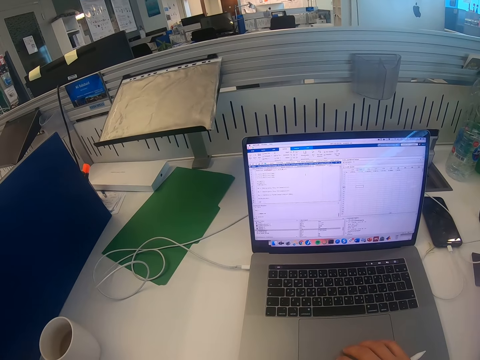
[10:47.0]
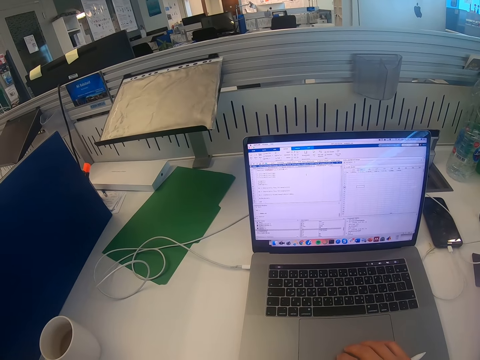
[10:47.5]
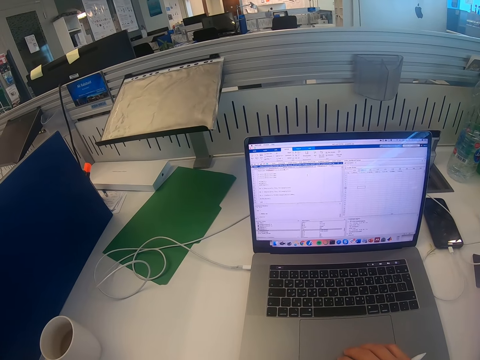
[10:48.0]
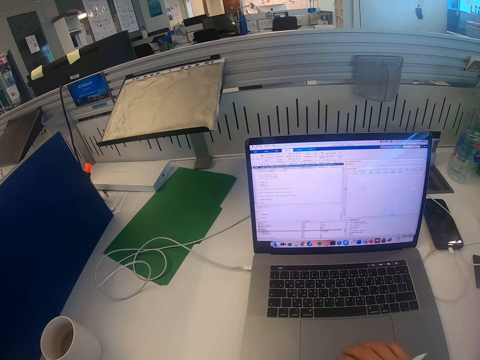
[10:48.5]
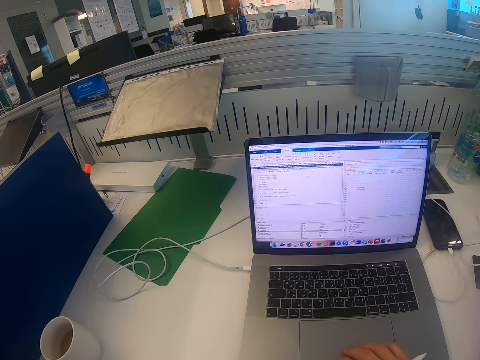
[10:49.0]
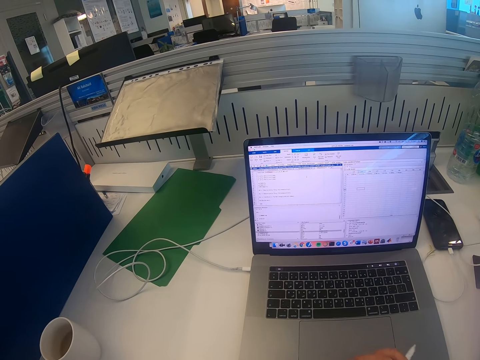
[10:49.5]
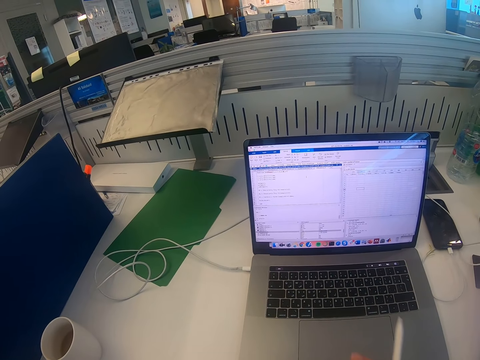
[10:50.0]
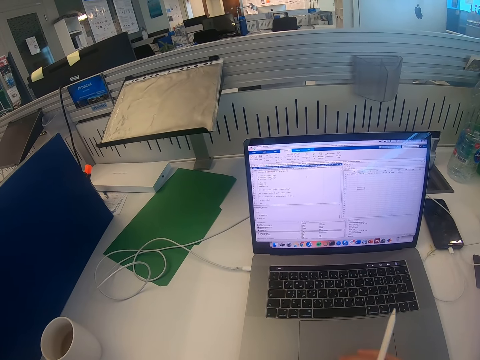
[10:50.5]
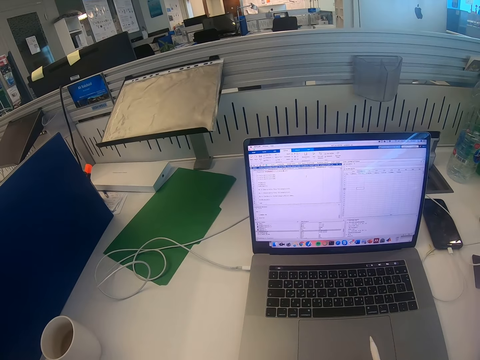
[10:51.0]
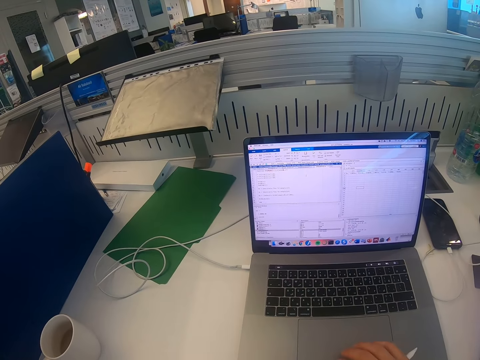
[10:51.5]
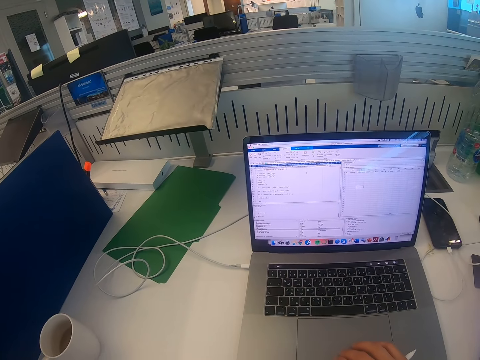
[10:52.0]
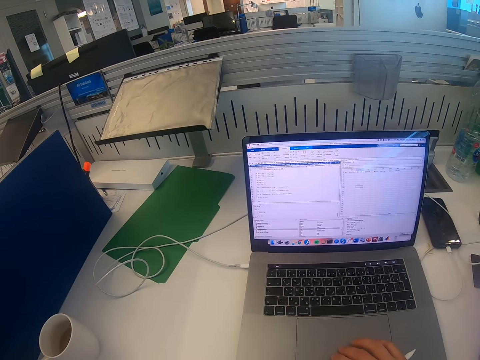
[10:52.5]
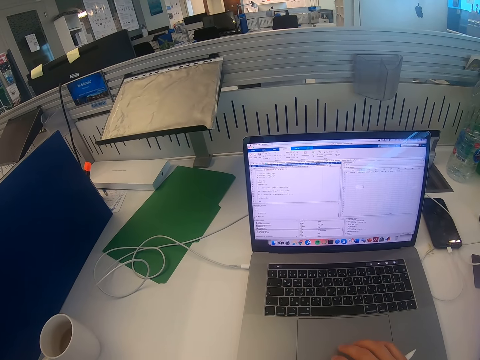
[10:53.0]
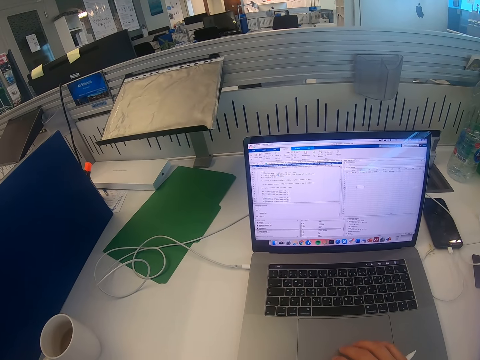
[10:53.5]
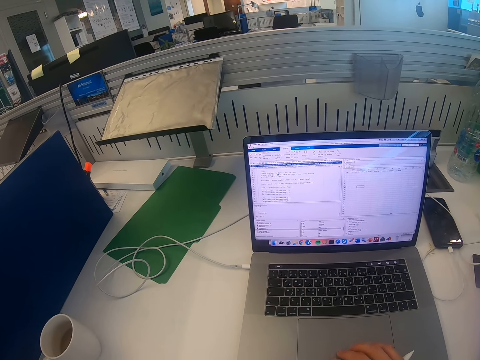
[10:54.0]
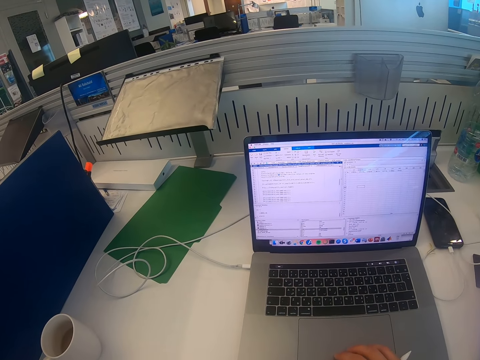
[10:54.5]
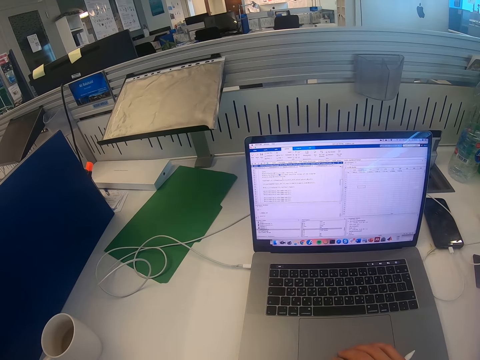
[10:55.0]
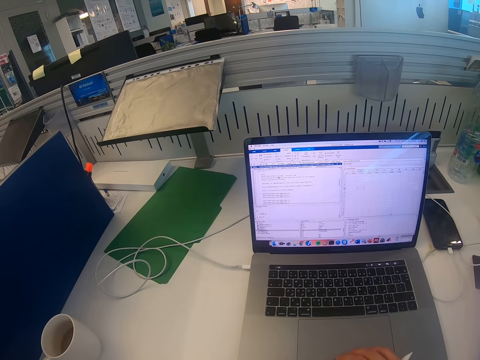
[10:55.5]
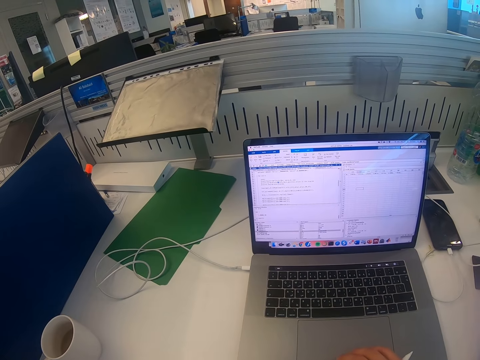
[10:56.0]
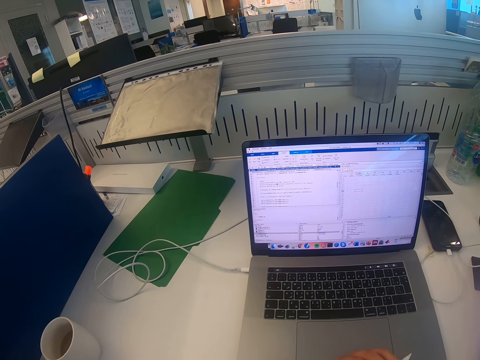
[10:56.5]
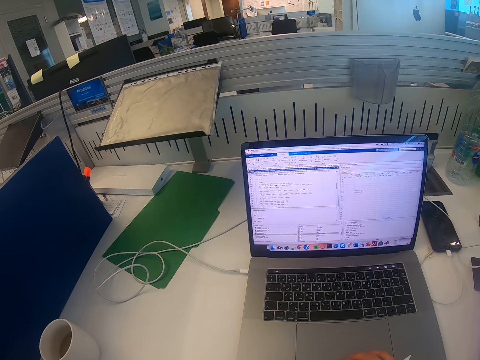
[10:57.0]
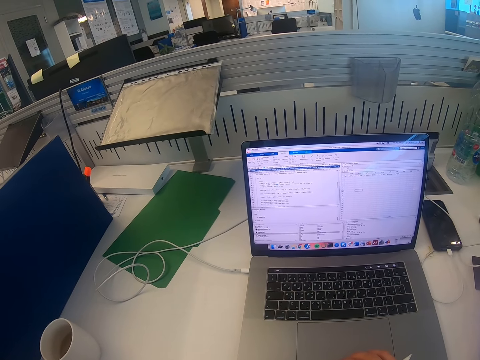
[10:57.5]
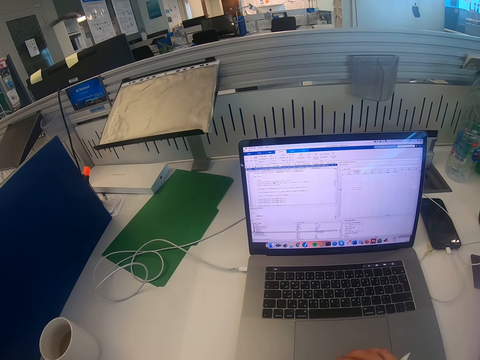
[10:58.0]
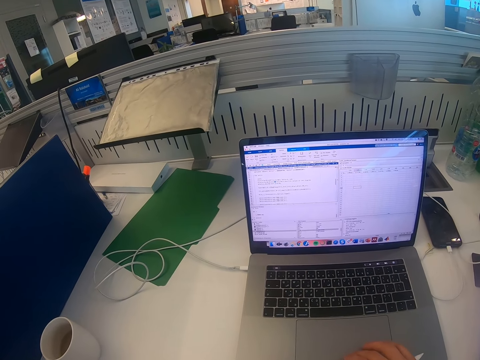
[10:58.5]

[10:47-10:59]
The camera wearer scrolls the laptop screen.

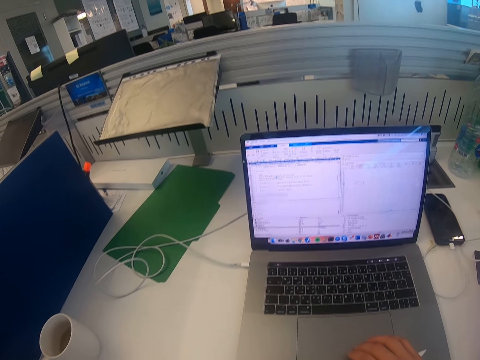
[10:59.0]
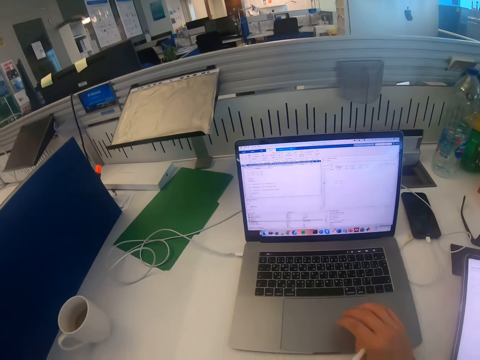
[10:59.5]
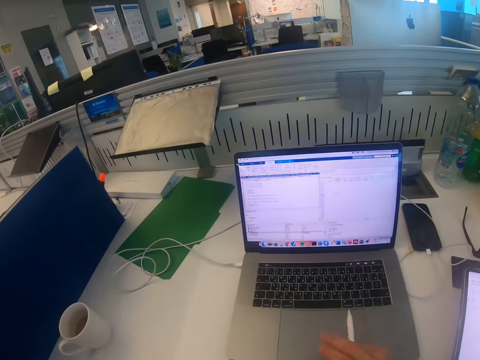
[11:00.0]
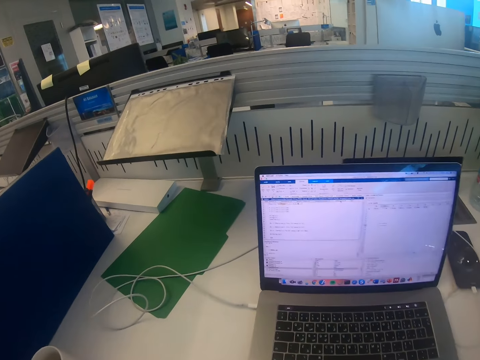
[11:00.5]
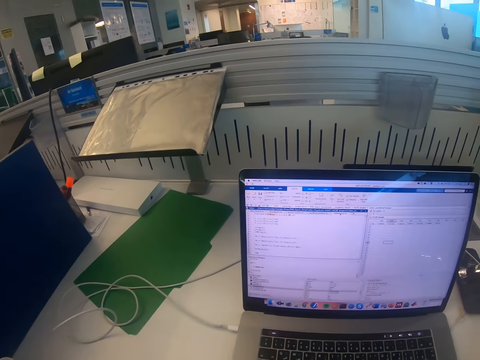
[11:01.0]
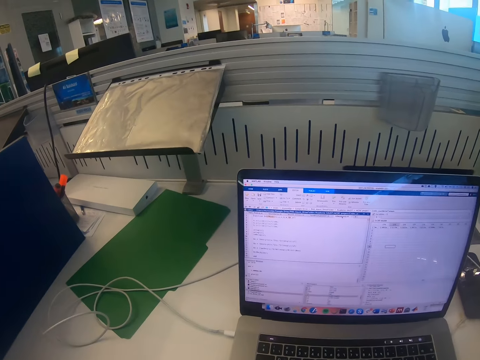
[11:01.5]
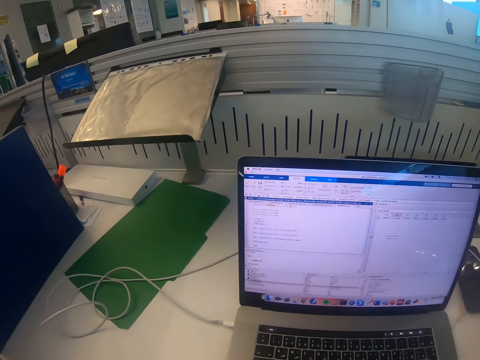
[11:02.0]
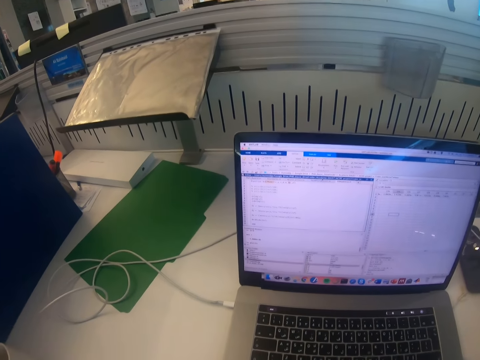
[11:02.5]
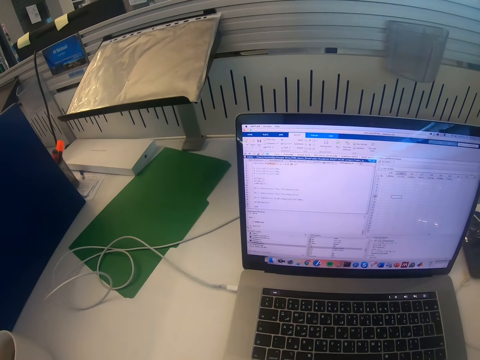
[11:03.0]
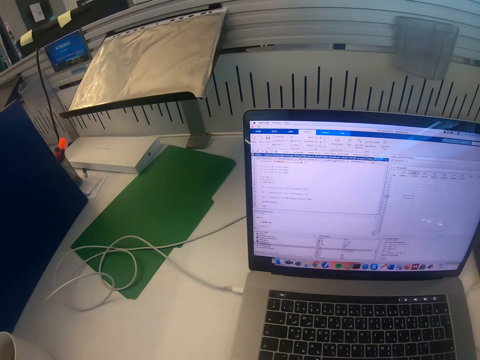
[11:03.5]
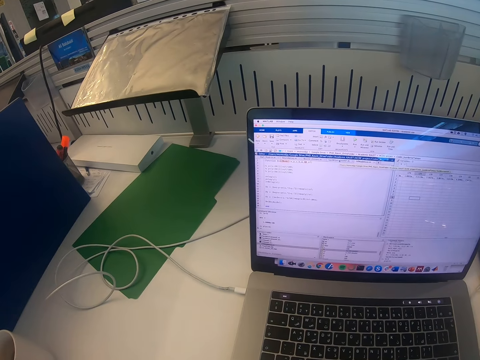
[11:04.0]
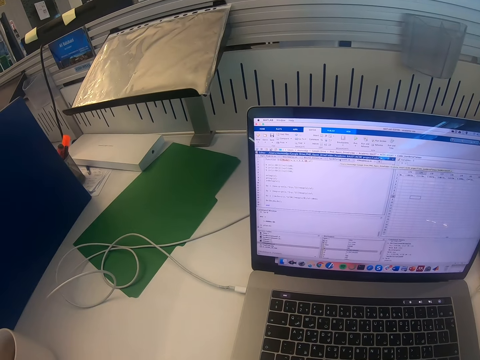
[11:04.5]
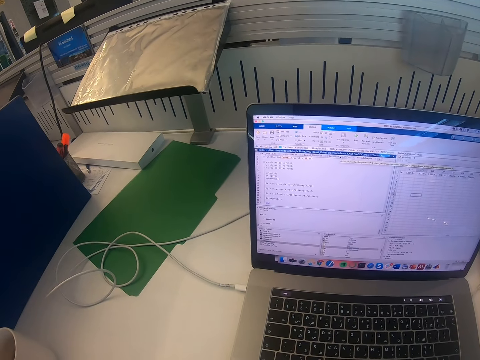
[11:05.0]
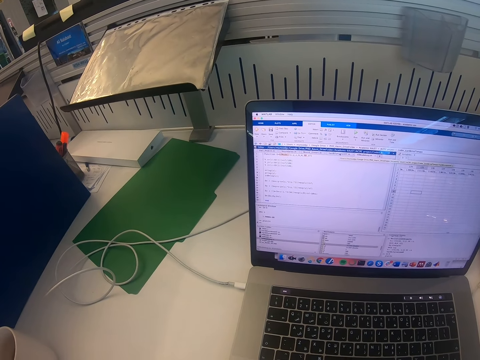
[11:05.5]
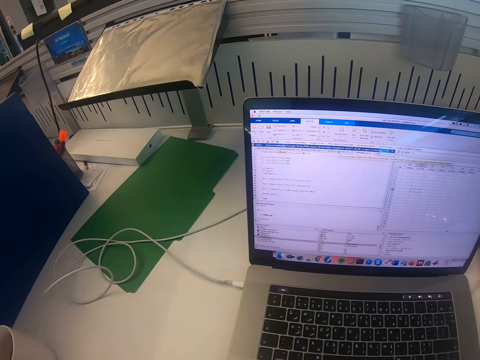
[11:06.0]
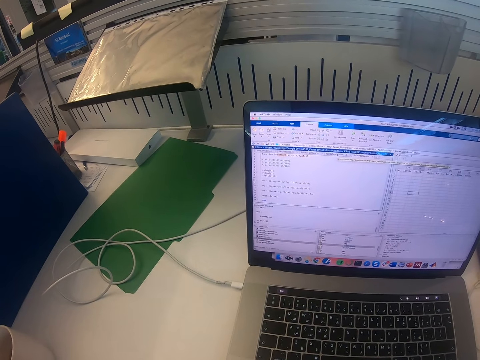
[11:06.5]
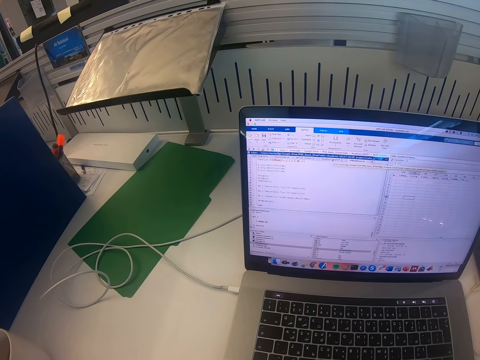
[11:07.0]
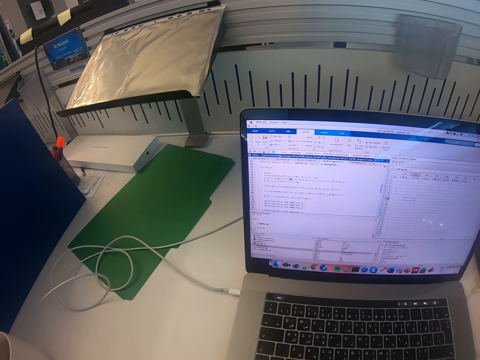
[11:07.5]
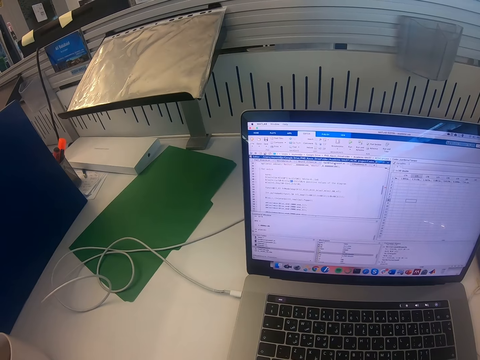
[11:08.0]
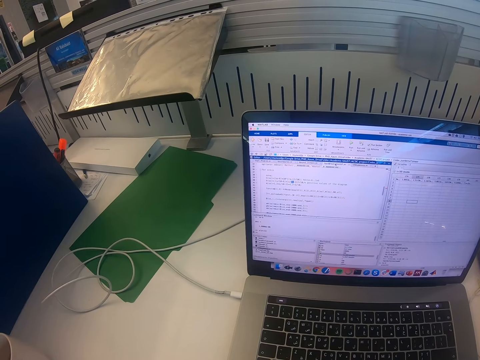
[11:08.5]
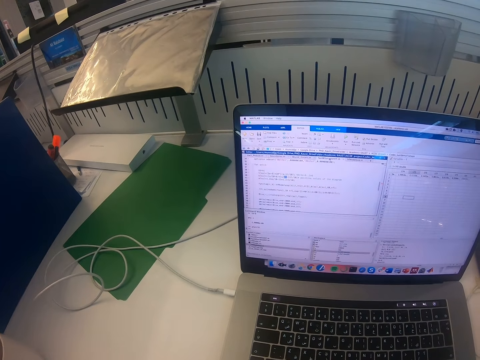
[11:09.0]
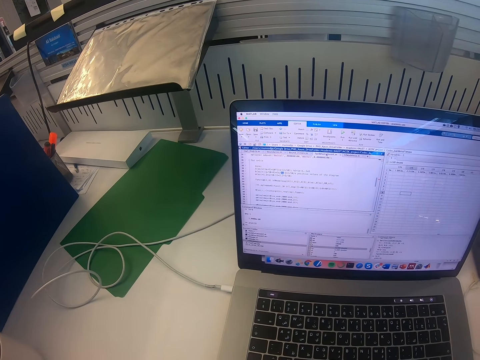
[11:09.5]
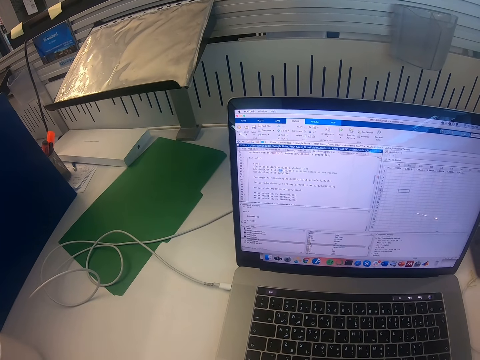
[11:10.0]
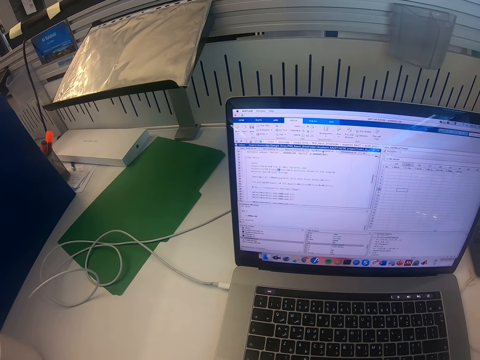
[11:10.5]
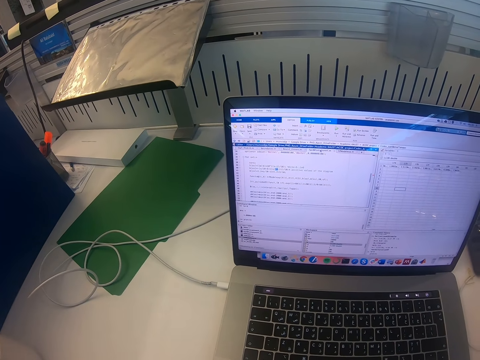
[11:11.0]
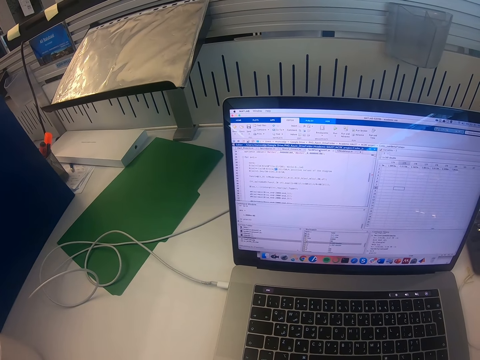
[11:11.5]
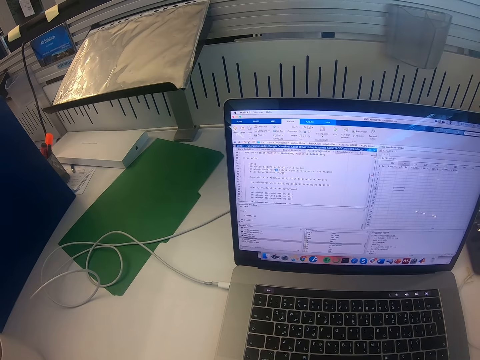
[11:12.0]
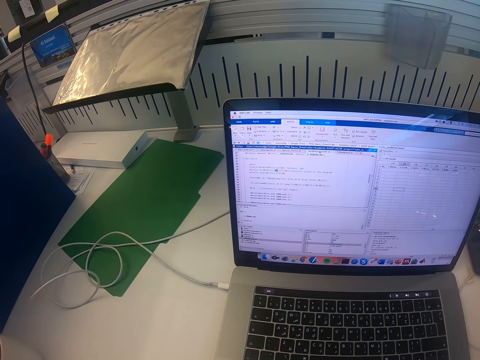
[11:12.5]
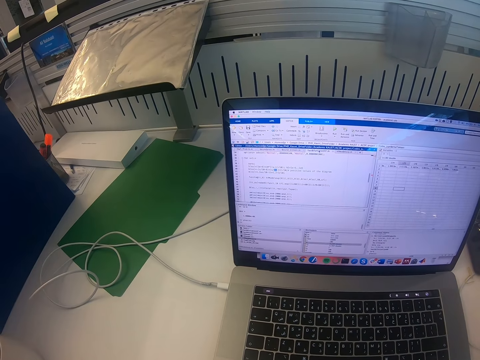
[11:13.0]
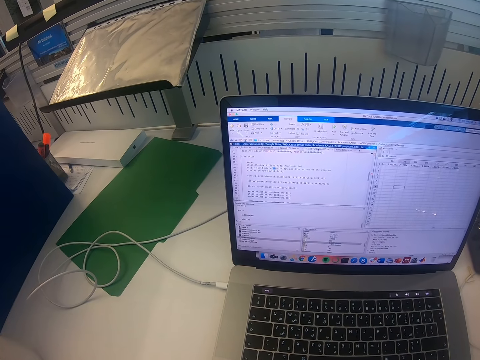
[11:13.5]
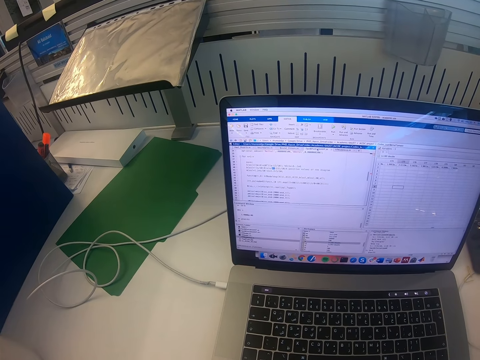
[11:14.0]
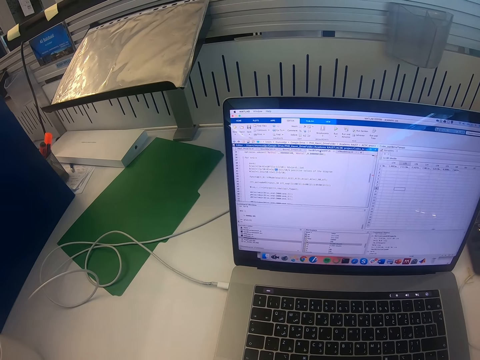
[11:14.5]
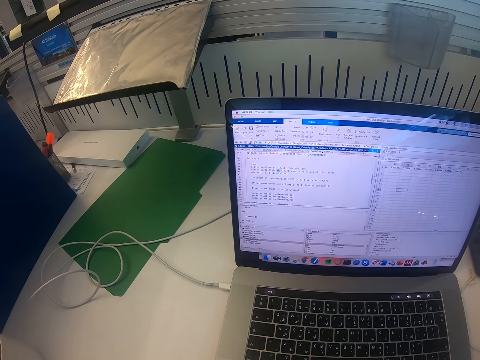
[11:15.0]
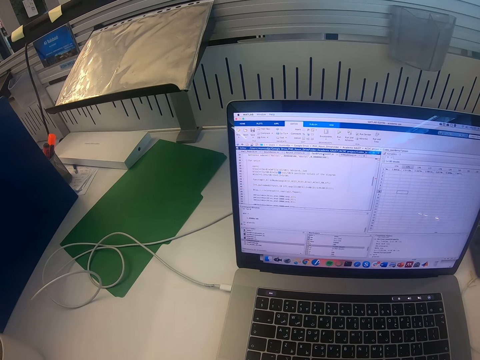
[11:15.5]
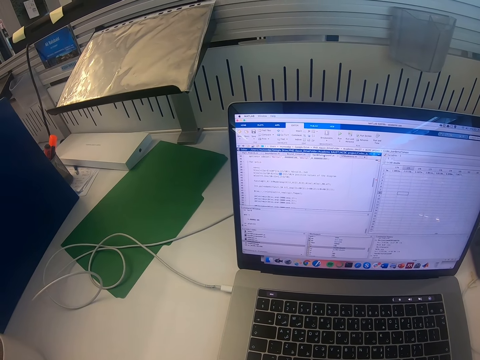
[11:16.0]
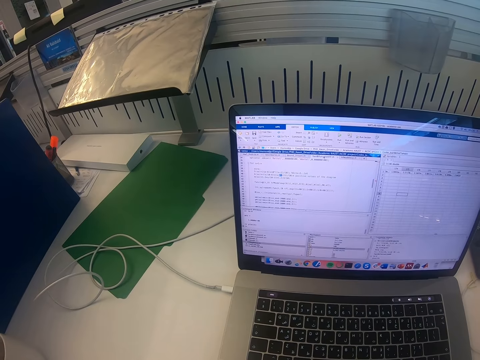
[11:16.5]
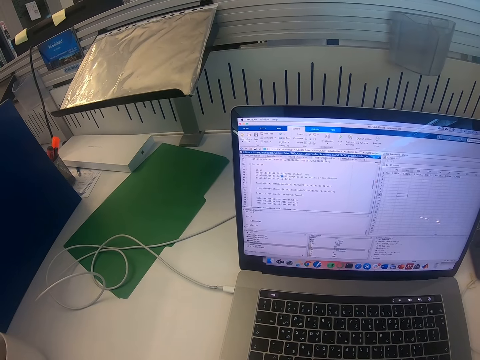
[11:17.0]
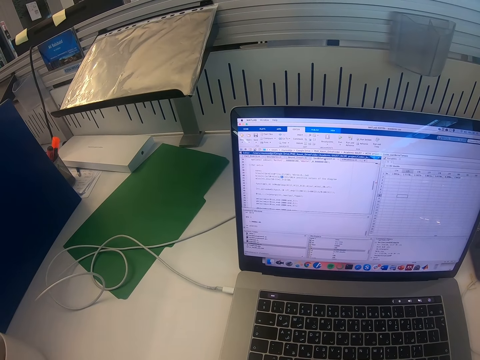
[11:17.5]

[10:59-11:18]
The camera wearer looks at the laptop. They read from the laptop screen.
